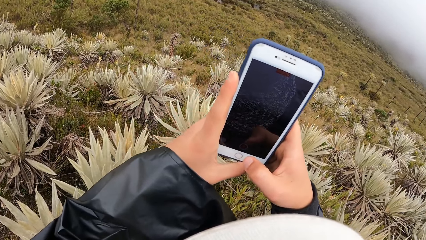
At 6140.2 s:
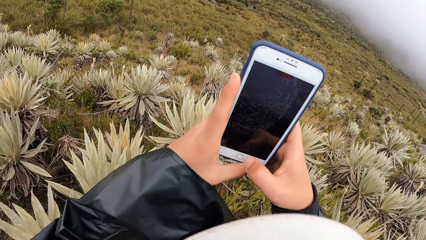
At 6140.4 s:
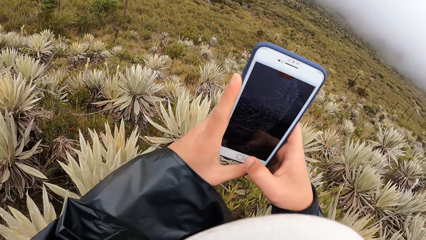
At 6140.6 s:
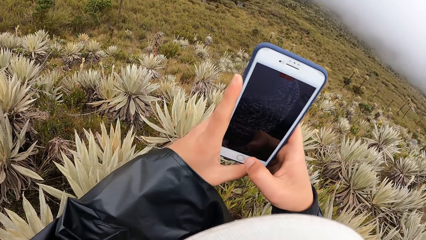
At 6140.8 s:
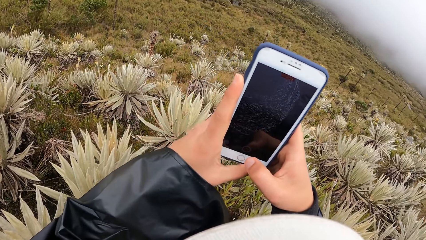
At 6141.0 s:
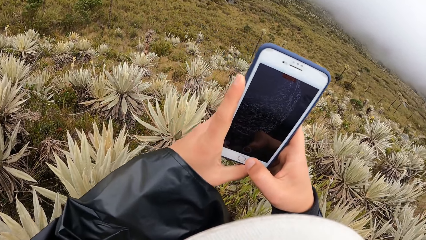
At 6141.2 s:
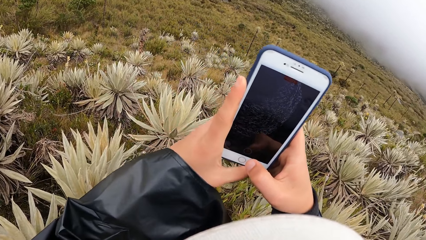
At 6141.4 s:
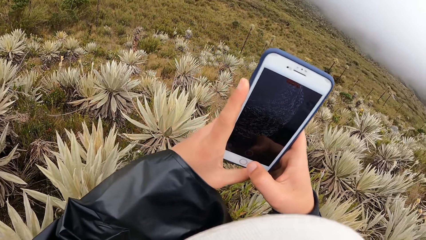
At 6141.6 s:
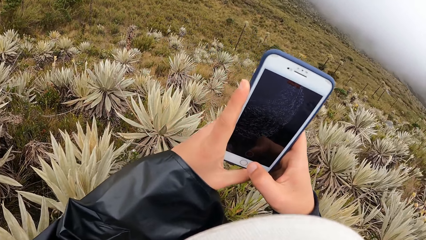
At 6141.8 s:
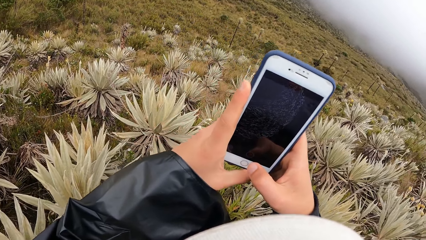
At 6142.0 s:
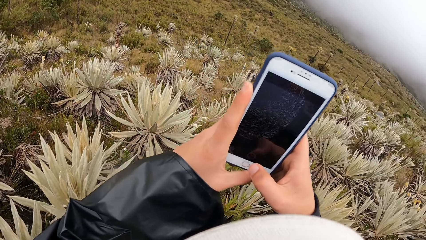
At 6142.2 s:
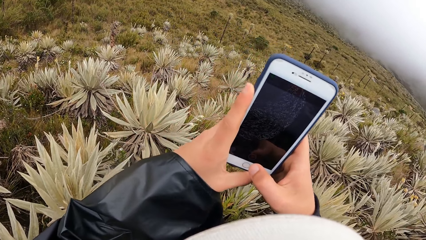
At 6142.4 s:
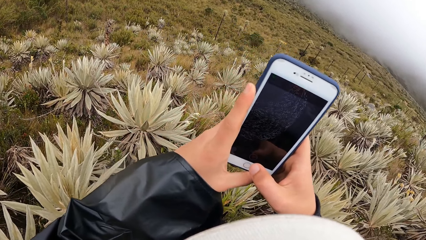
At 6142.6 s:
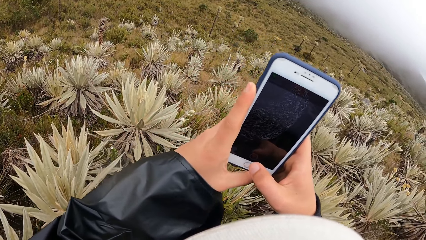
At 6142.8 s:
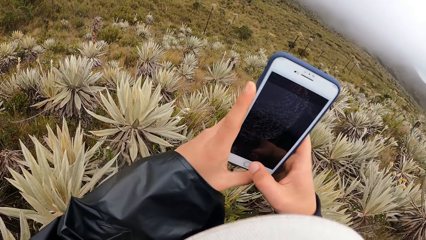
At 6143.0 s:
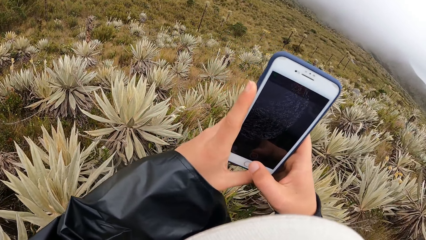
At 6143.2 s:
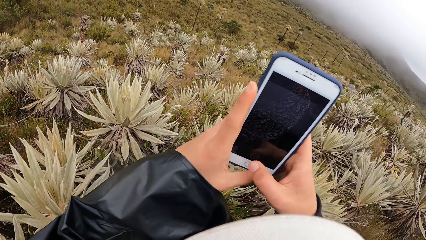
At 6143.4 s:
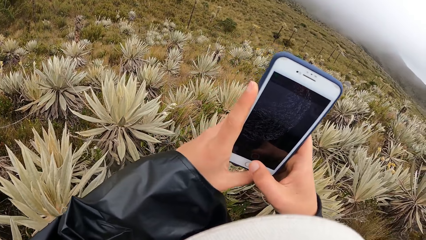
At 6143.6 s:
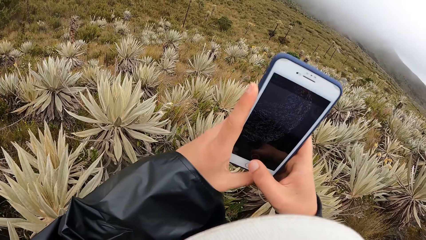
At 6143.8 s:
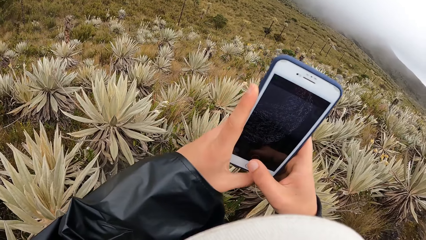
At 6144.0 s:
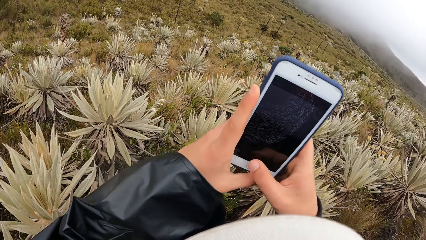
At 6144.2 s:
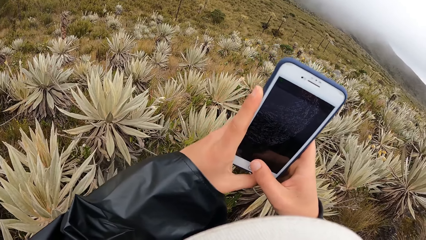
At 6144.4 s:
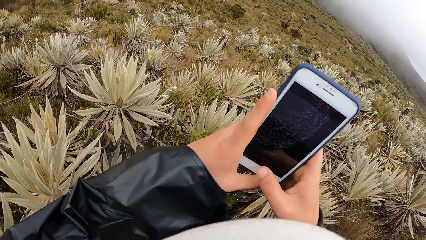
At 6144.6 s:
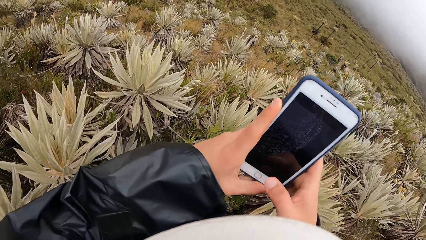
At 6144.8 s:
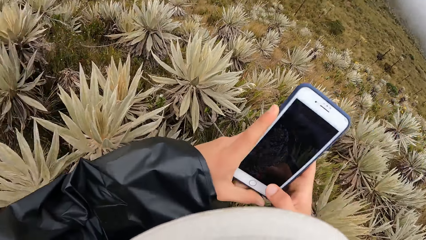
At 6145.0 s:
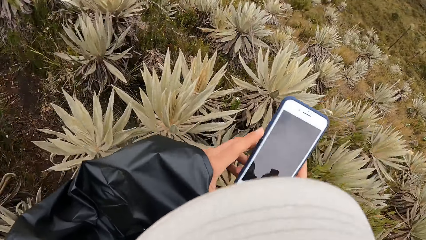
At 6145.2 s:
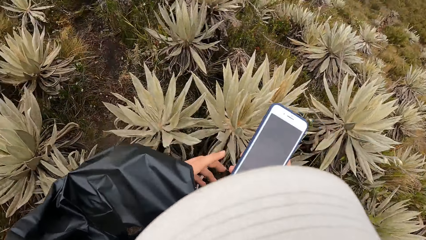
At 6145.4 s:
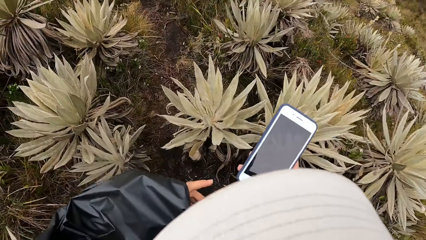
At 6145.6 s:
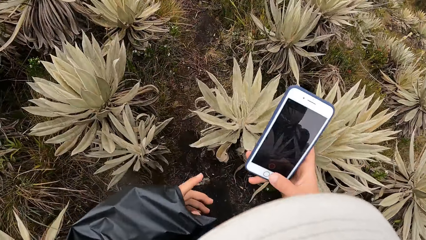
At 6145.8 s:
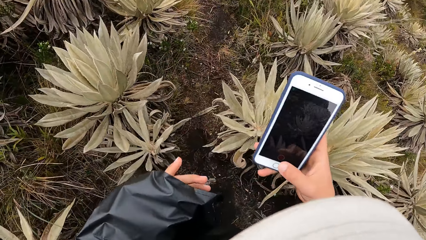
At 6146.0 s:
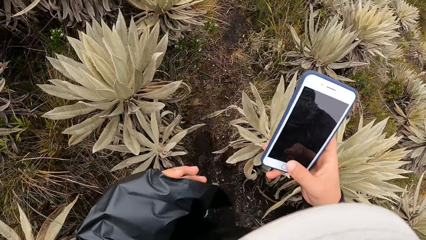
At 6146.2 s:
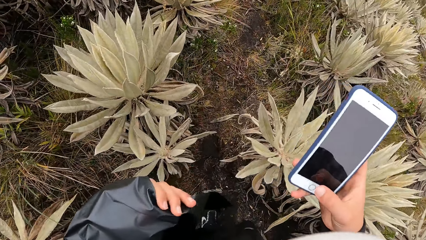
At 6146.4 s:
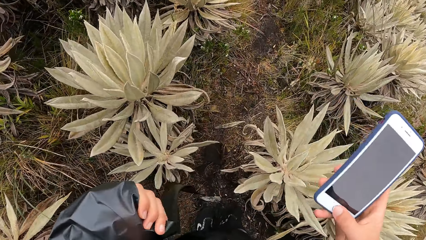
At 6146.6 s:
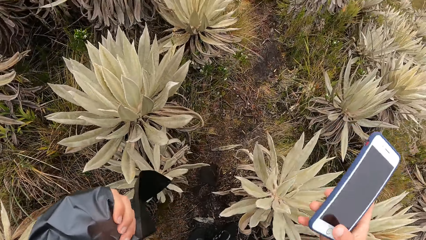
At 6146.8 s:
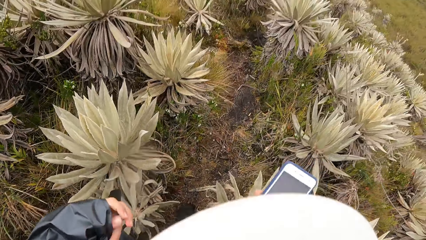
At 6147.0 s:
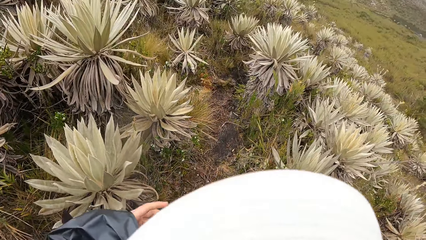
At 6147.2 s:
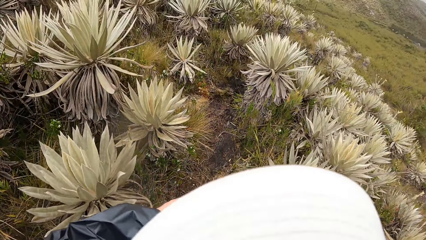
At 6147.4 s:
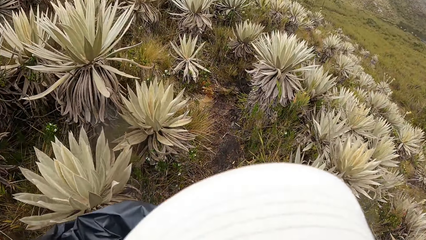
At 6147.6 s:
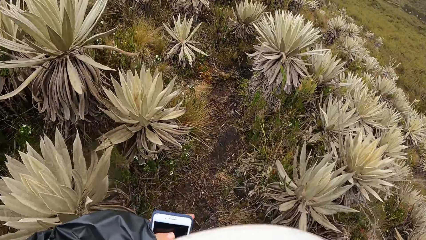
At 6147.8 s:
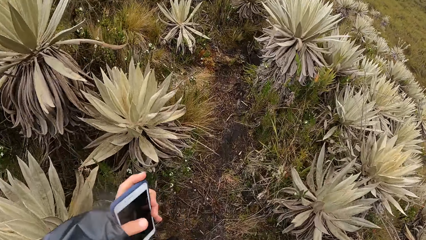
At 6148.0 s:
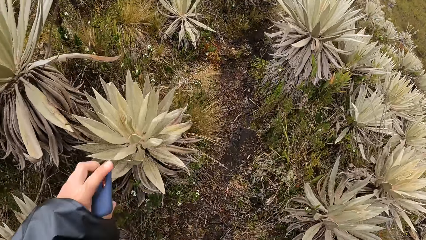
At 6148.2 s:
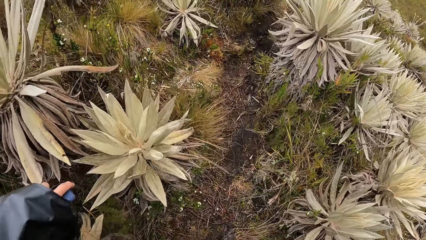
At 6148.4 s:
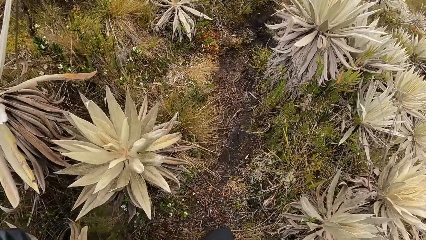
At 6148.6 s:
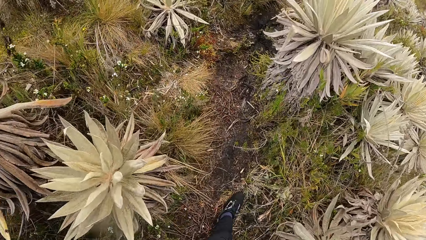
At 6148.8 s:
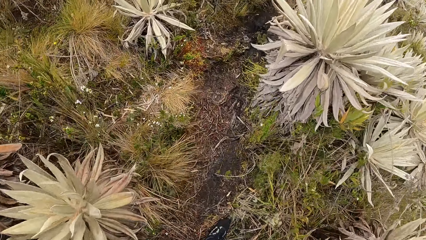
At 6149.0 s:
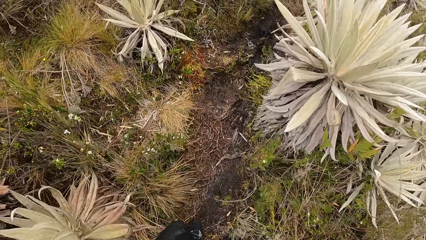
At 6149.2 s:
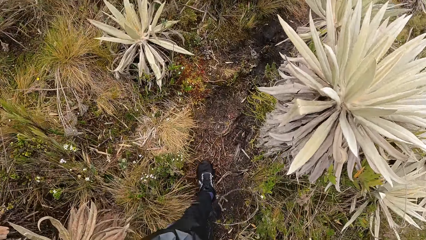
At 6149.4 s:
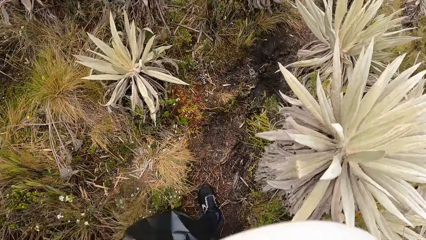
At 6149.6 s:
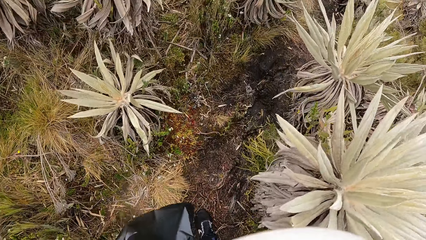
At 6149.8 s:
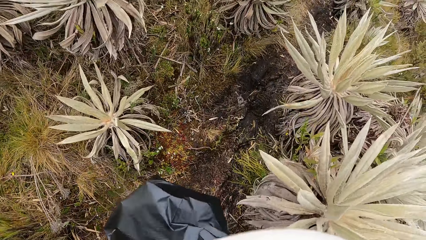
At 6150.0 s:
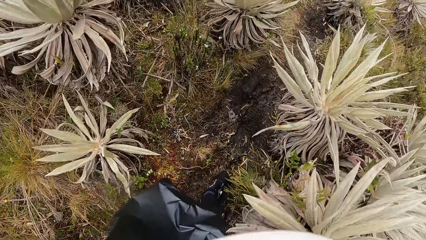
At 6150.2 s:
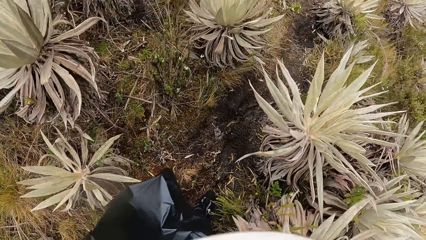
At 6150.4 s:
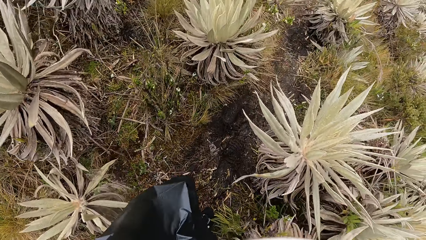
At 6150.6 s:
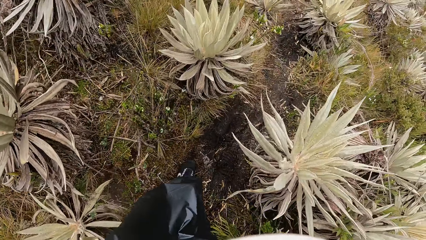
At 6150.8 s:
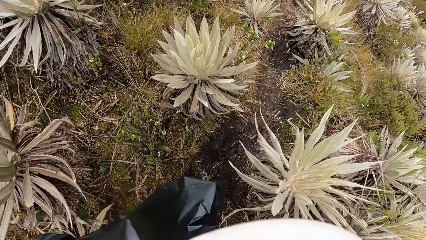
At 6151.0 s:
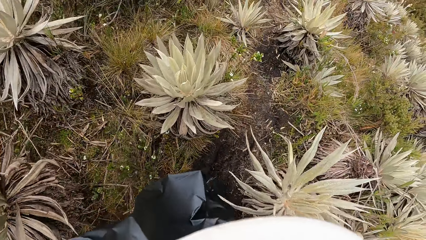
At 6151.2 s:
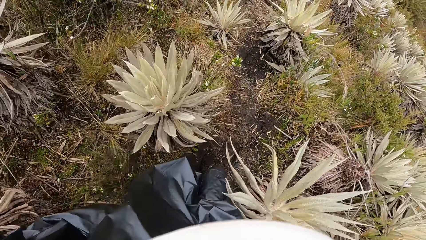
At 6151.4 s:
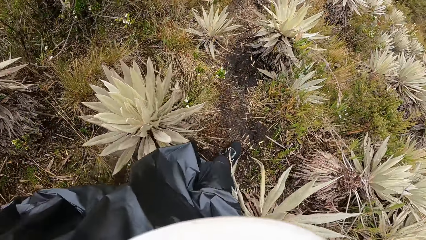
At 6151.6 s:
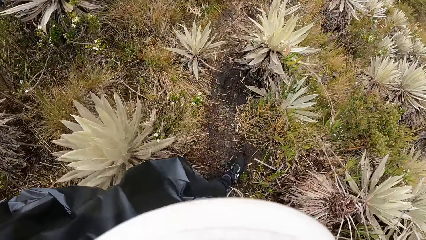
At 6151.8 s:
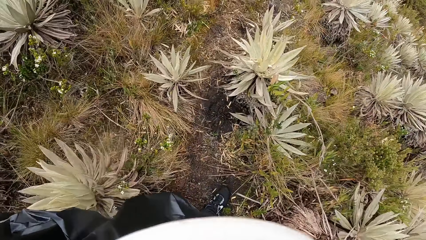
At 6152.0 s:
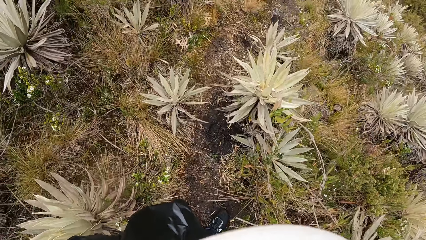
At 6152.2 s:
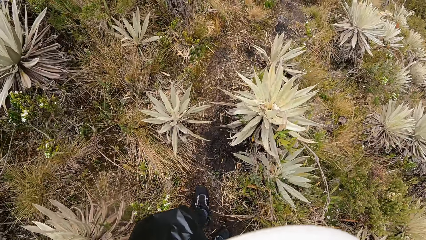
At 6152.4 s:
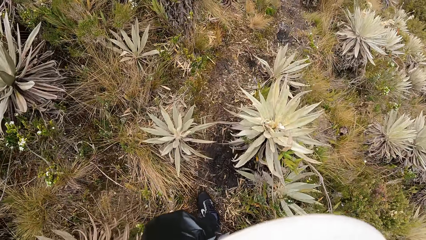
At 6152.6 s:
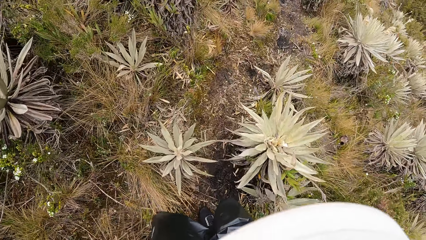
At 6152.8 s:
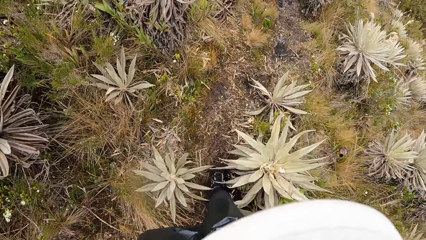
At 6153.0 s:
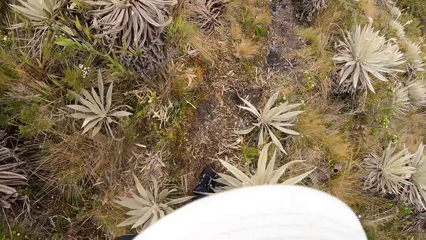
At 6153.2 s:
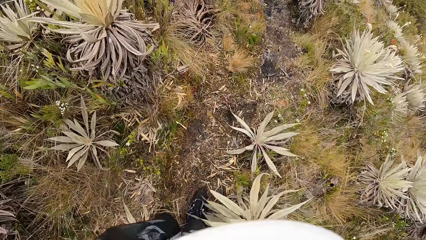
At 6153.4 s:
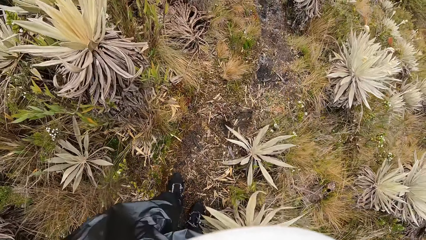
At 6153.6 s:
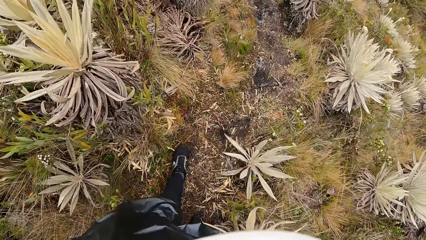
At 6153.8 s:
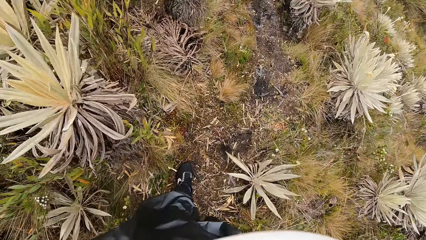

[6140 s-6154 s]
The camera wearer holds the phone with his right hand. He walks along the hill. He passes the phone to his left hand.

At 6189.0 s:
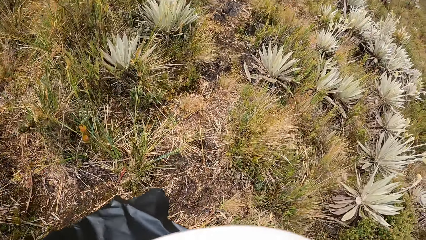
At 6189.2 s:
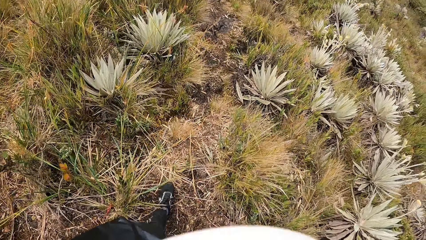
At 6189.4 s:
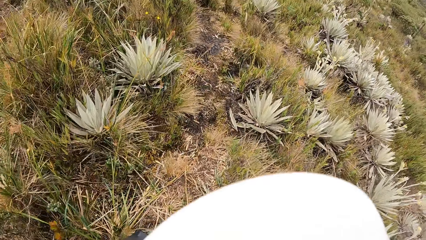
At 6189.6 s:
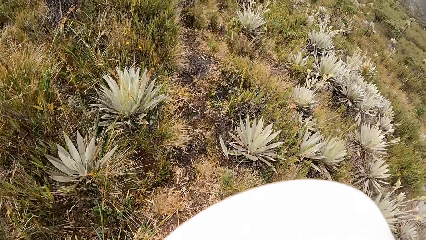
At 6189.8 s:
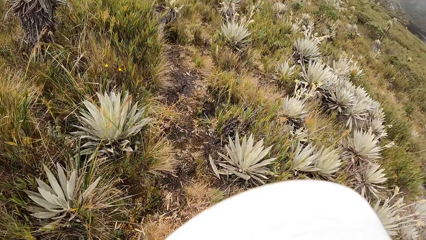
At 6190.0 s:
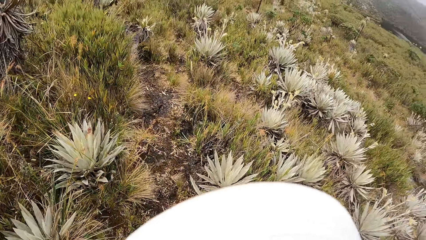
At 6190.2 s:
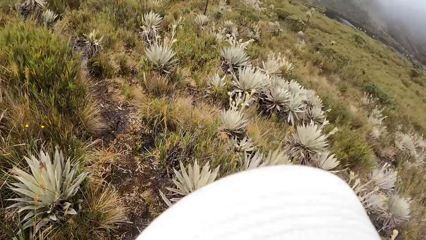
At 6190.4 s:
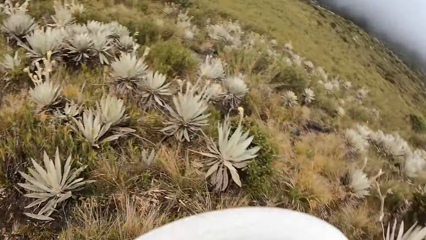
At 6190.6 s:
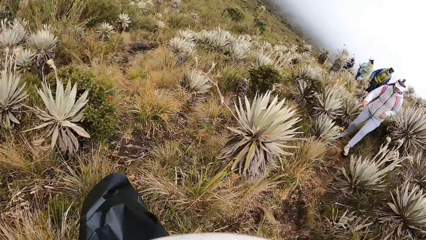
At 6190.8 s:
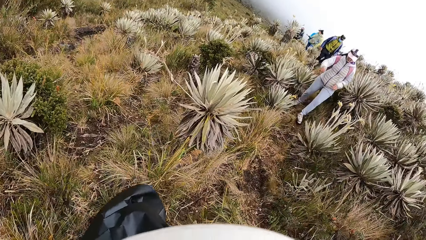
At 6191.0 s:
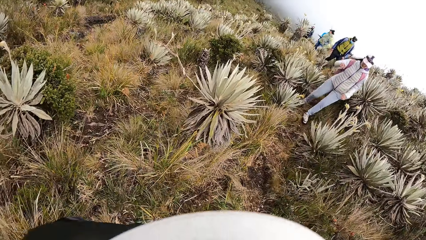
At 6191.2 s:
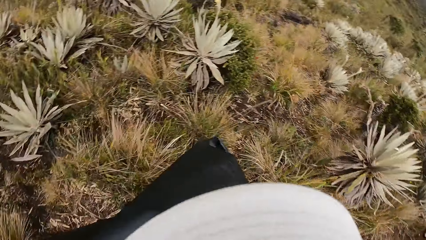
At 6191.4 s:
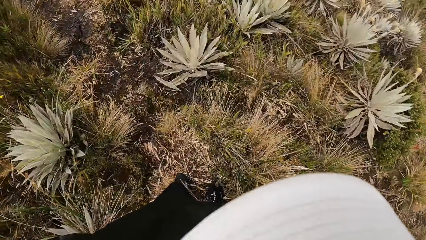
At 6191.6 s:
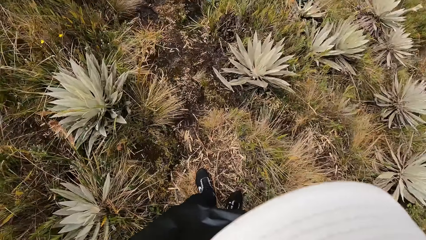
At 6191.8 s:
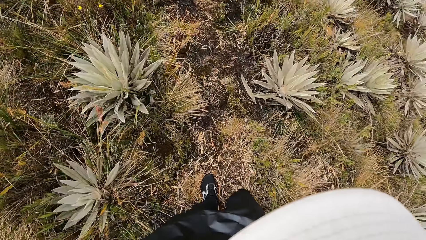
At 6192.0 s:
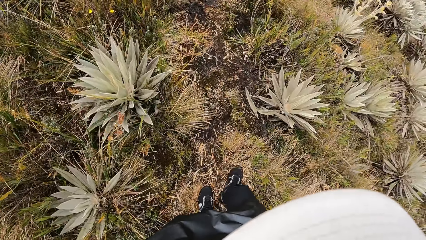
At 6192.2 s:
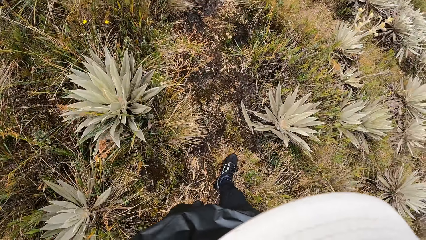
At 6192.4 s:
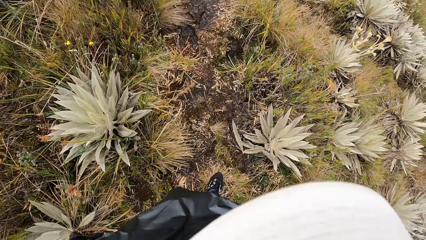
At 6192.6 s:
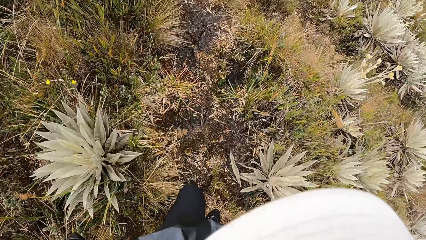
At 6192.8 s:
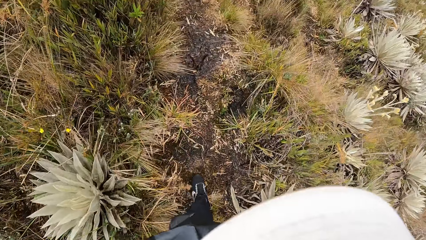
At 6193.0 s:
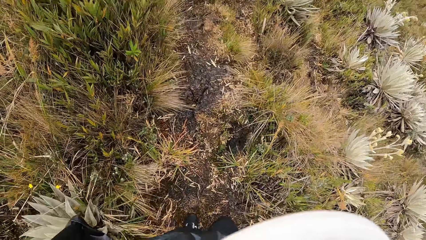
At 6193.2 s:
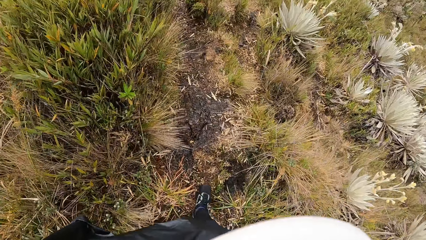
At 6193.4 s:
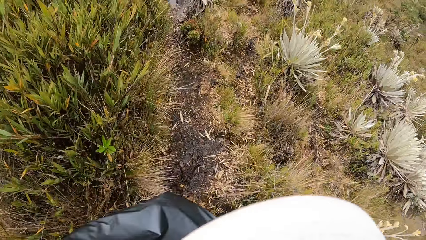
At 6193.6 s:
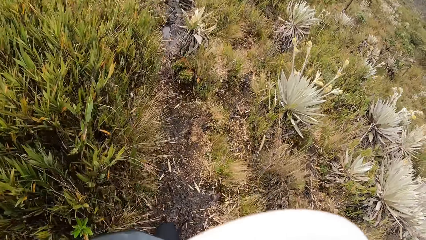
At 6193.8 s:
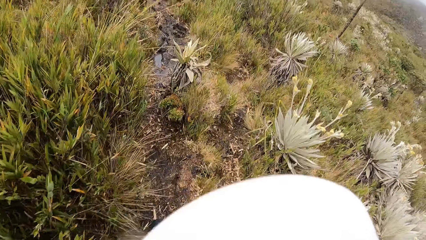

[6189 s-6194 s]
The camera wearer turns back.
